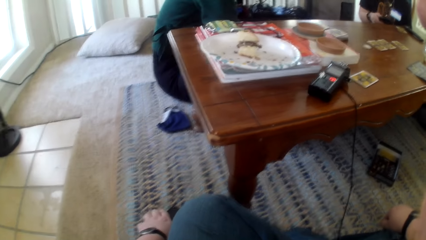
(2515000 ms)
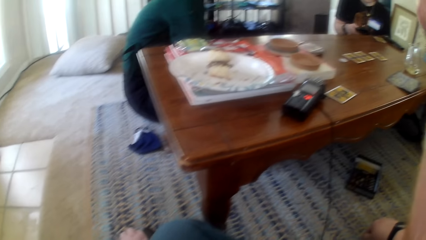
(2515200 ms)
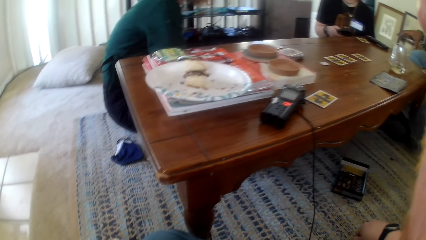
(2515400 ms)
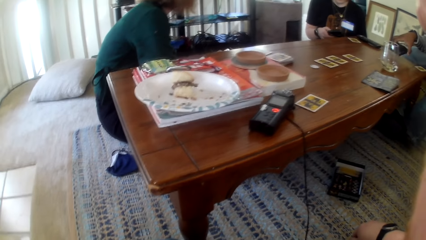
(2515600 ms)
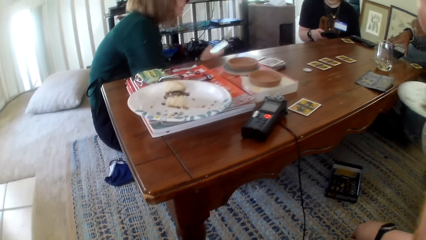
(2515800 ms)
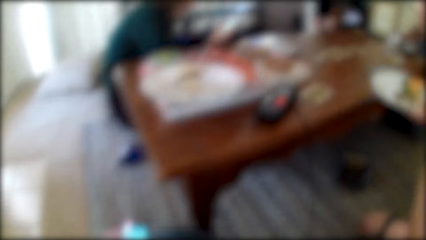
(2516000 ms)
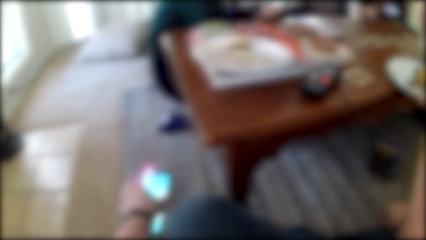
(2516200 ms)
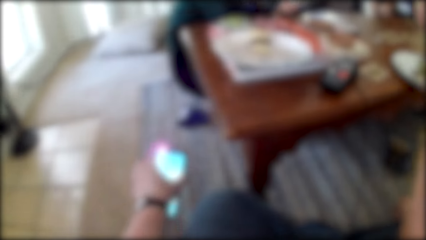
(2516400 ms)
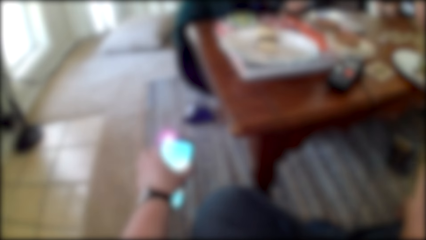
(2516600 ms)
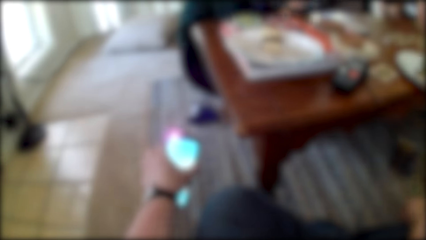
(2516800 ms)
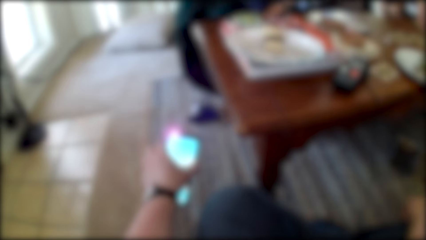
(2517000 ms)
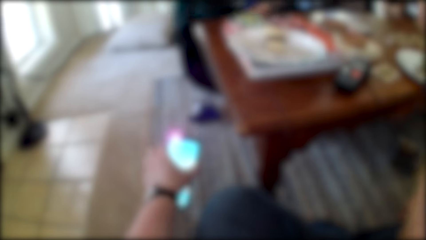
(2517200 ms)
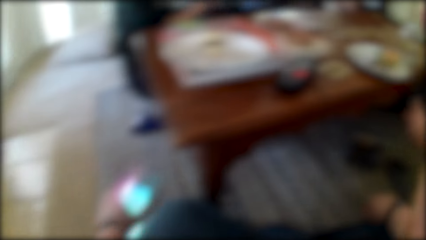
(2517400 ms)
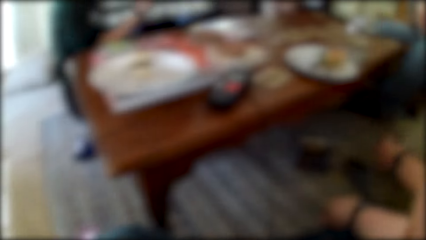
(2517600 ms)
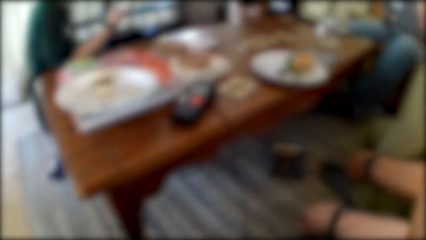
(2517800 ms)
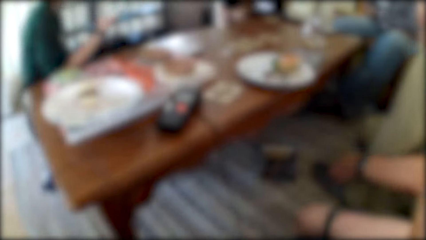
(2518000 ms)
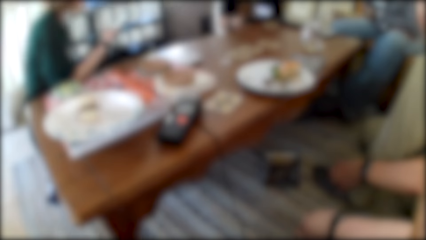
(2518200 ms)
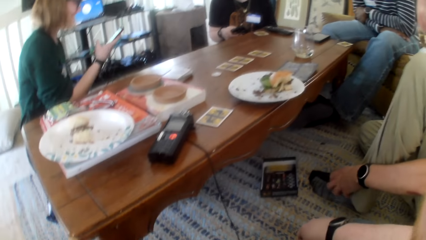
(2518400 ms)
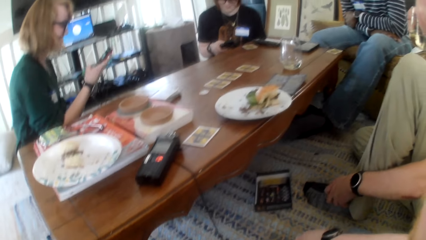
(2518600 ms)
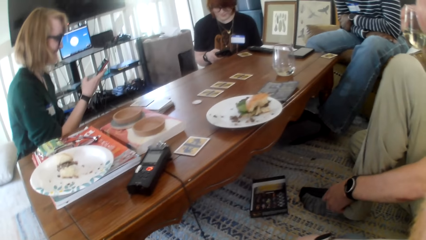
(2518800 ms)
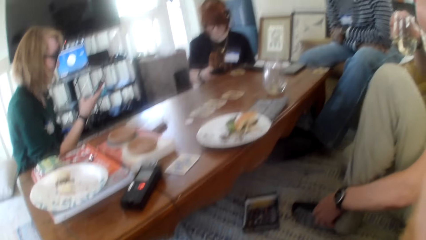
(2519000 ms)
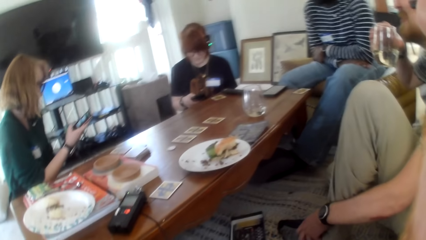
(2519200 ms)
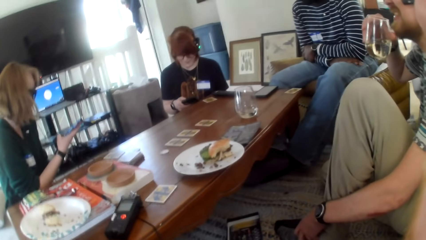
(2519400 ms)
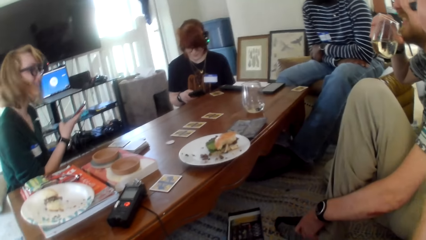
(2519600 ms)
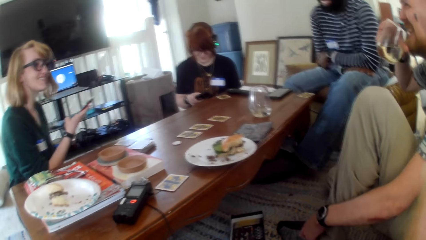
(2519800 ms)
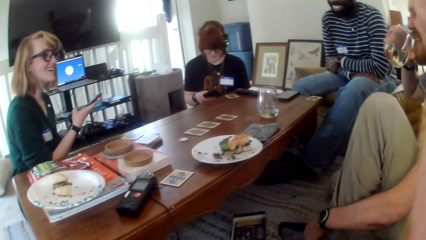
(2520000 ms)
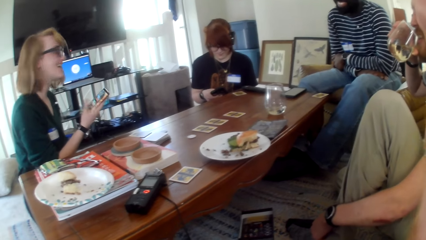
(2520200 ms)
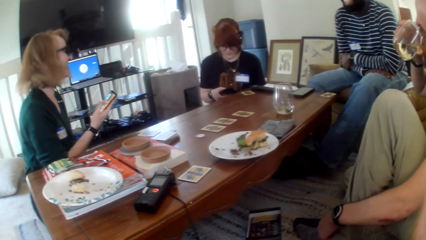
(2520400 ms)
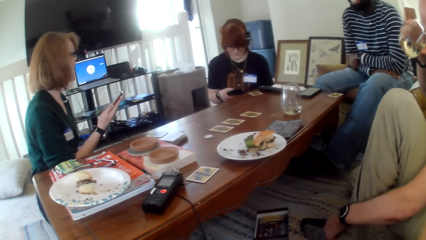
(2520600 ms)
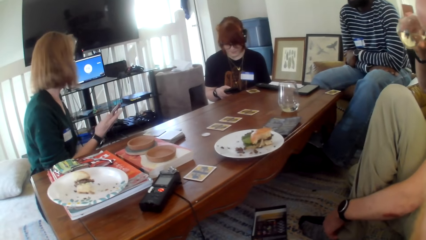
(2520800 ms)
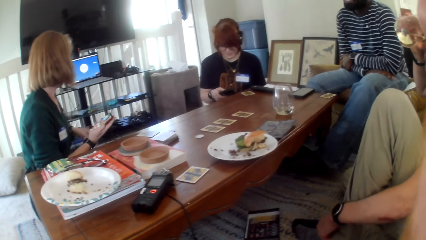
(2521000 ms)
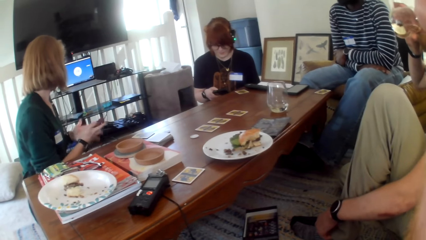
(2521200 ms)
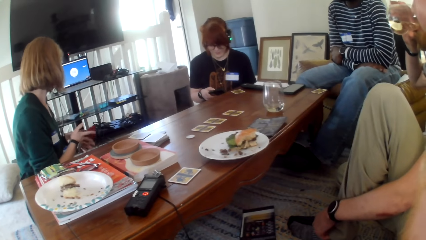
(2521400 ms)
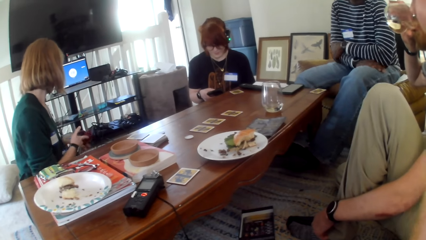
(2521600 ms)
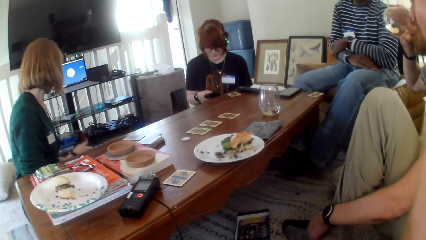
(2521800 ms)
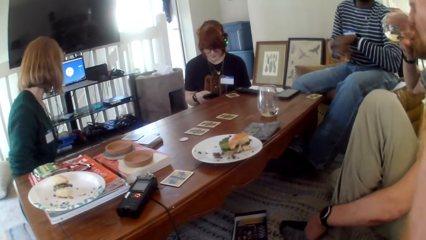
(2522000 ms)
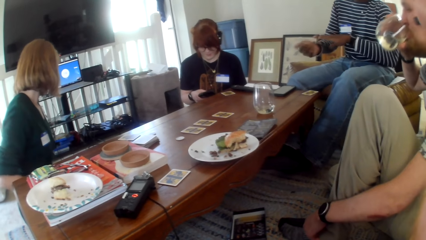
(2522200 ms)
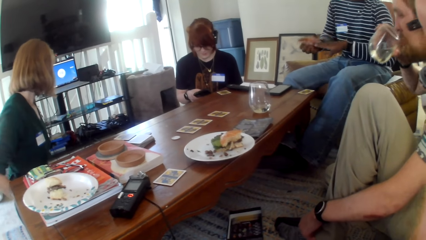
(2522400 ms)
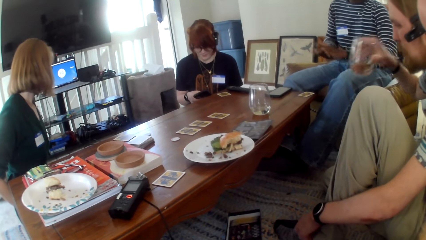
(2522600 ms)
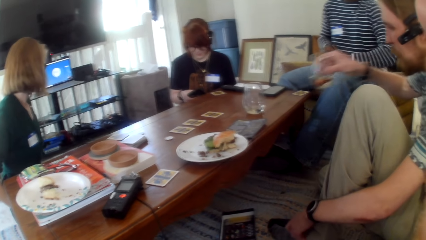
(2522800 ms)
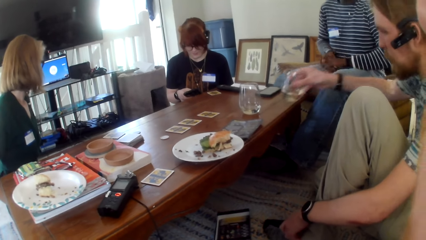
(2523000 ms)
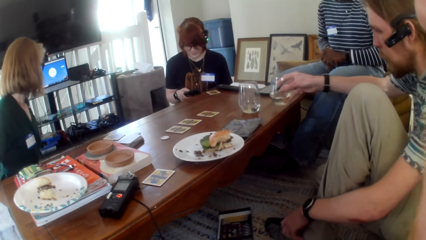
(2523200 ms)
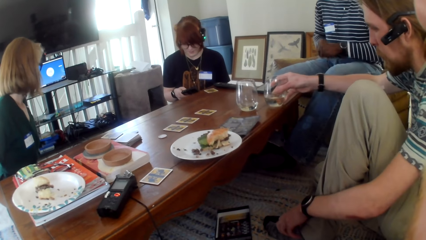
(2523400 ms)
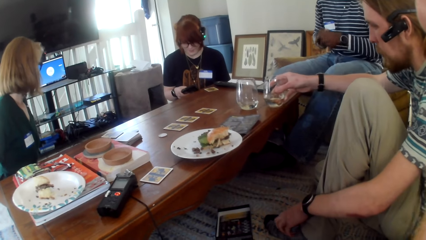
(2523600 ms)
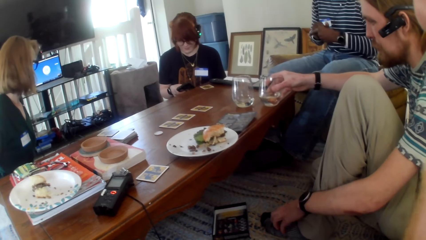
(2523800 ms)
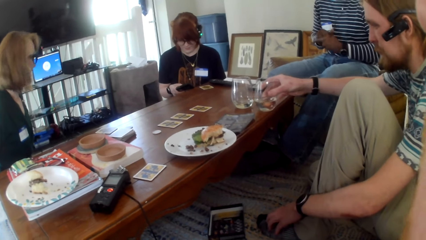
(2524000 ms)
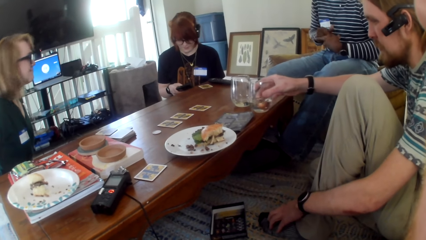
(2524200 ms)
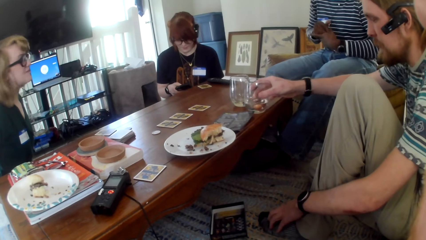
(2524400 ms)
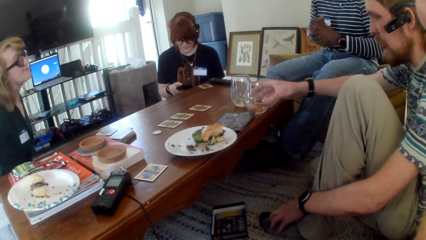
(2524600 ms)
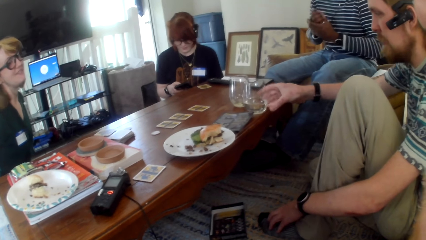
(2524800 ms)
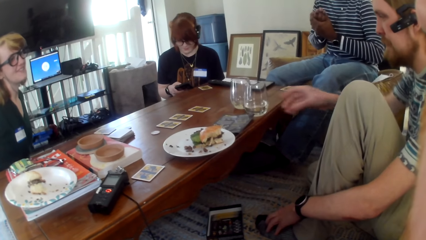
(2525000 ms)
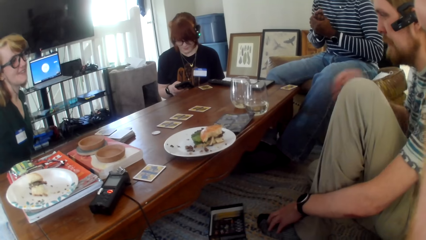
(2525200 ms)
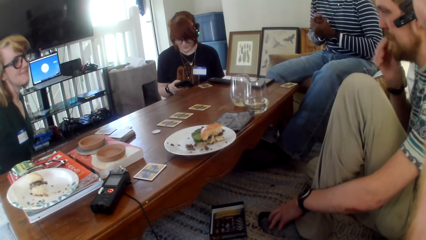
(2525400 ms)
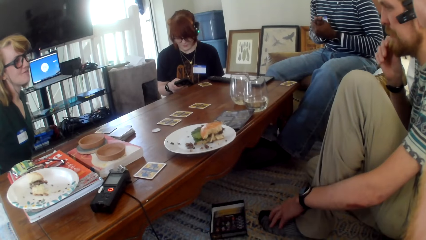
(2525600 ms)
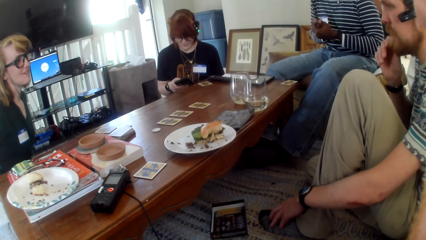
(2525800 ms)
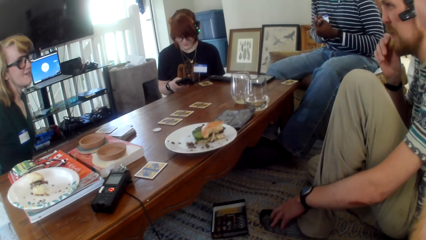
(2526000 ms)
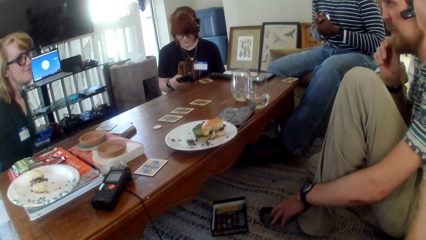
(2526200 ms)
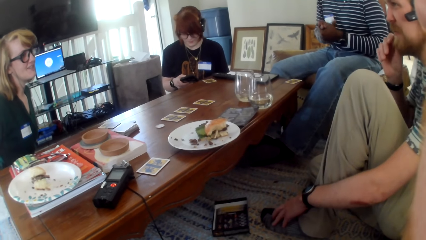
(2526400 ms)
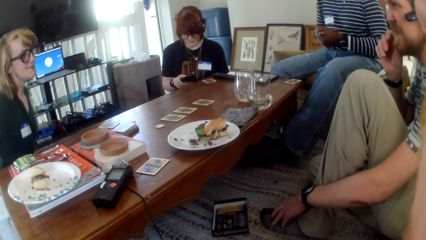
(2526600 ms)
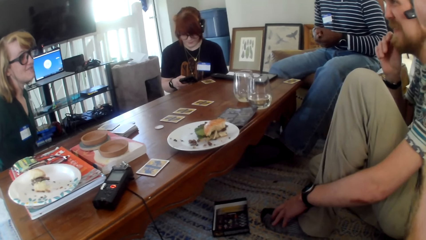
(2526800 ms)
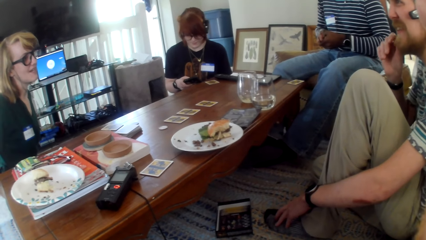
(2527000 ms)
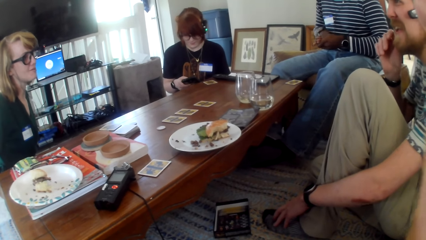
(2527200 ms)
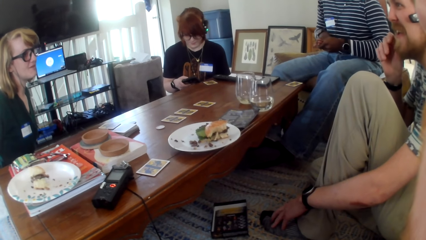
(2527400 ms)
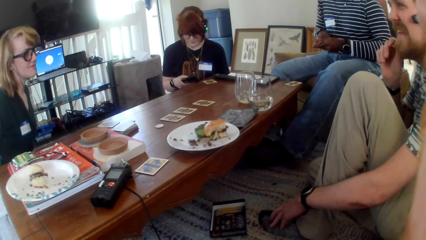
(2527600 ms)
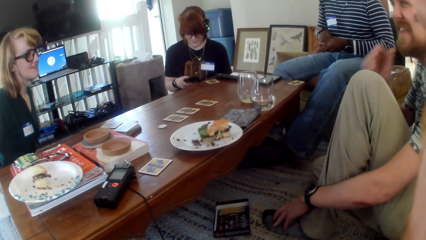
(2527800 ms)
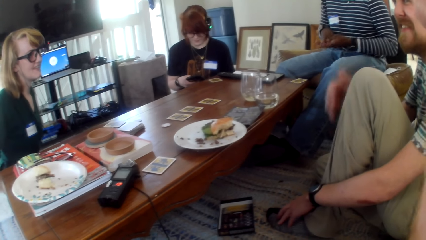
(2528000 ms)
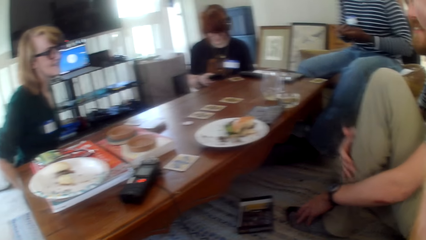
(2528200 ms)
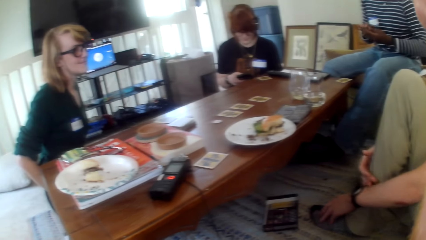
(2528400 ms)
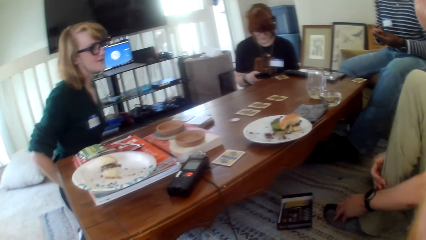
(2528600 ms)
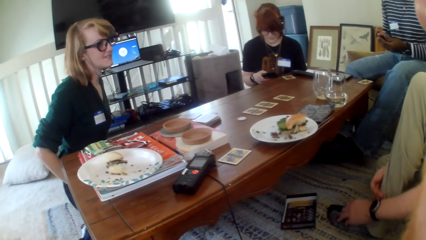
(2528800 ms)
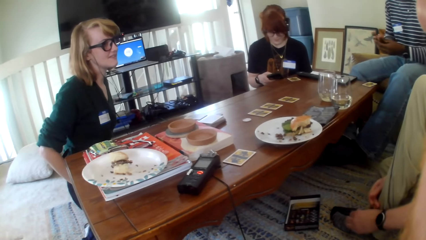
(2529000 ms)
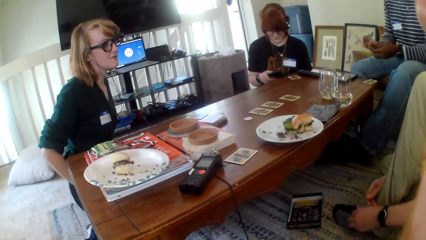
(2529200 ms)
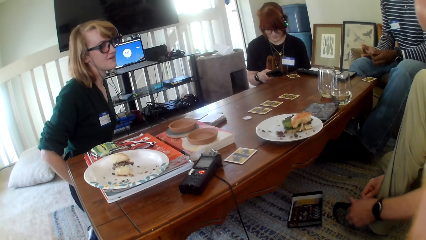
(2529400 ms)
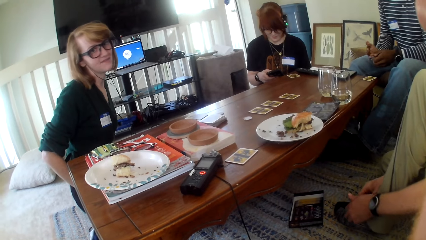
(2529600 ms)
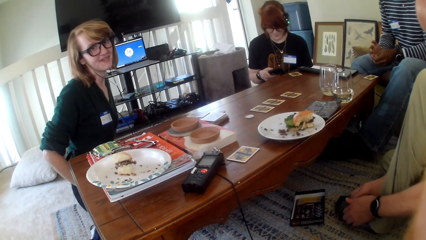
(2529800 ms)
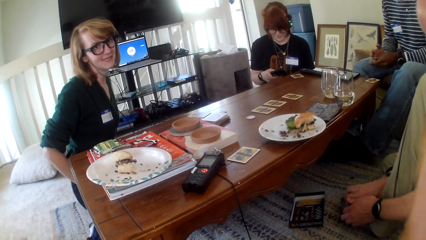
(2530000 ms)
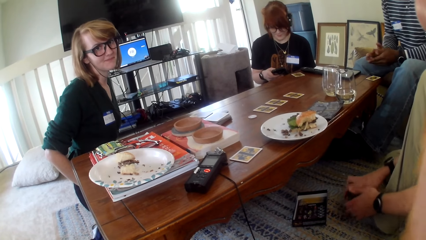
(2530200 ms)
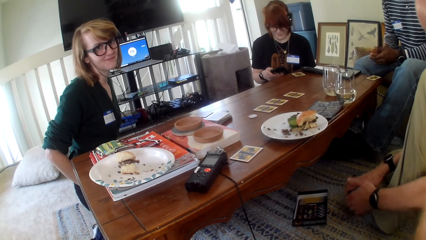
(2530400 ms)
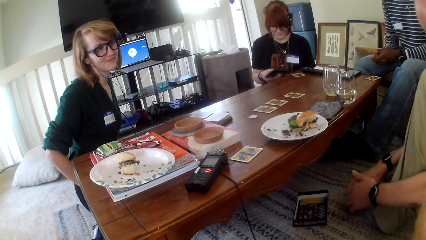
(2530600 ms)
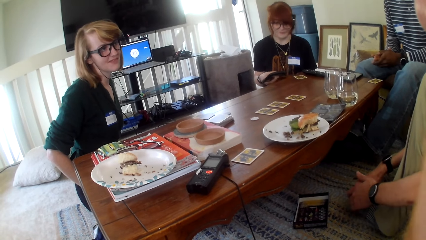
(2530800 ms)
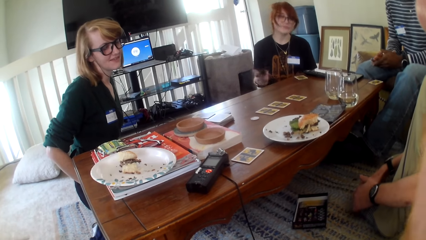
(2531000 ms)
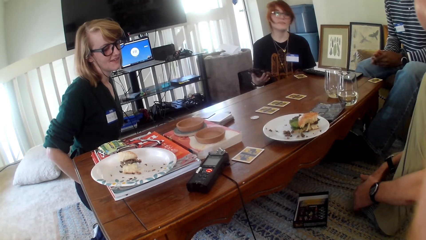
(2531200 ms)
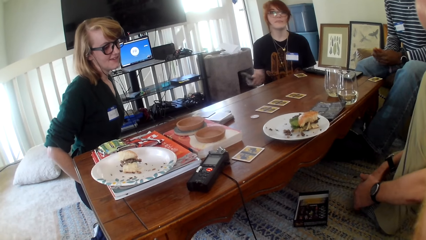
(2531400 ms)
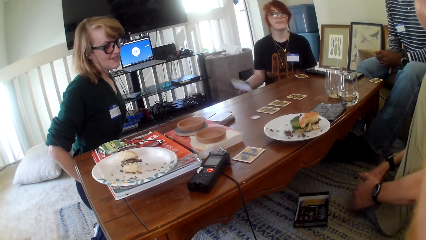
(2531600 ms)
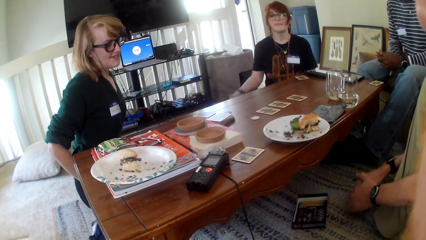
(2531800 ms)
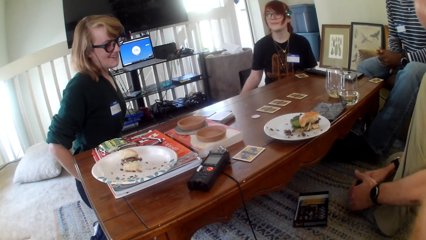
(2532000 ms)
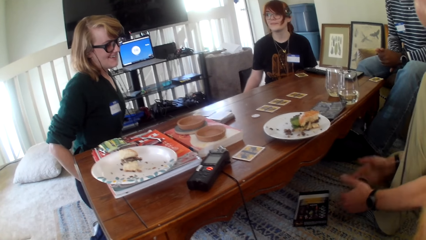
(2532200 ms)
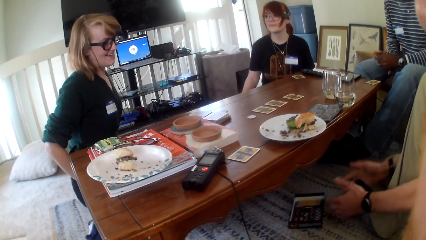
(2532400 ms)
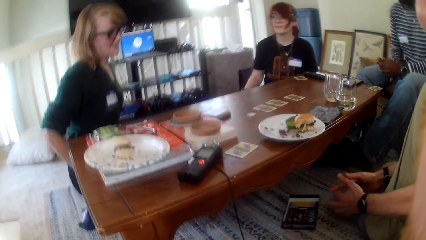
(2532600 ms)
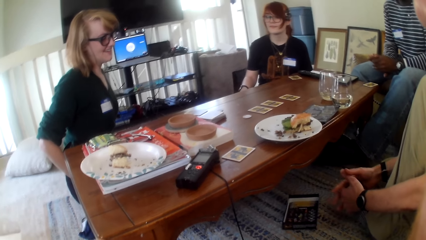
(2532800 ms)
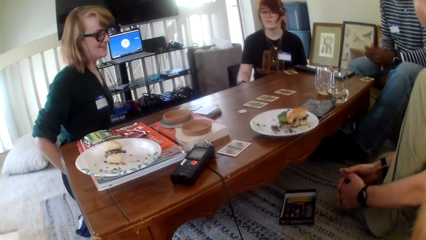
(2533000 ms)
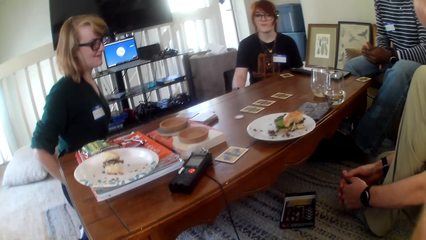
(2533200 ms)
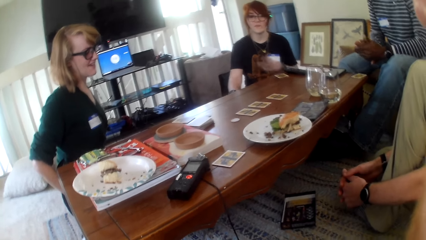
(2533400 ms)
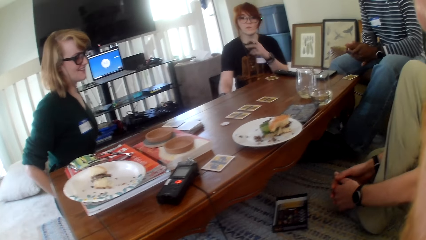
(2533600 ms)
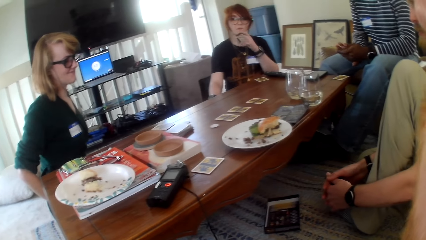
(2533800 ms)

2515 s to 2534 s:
A woman talks. The camera wearer picks up the phone. A man puts the plate on the table. A person places a phone on the table. The woman laughs. The camera wearer places the phone on the floor and looks around. The person looks around. The woman talks. The man drinks water from the glass. Another person places a phone on the floor. The woman moves the phone. The man puts the glass on the table. The second person looks around. The woman talks. The man looks around and rubs his face. The woman talks. The man moves a hand. The woman talks. The man talks. A third person looks around and touches the mouth. The woman talks.
